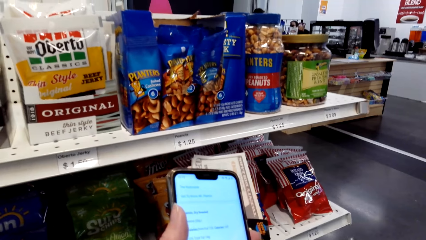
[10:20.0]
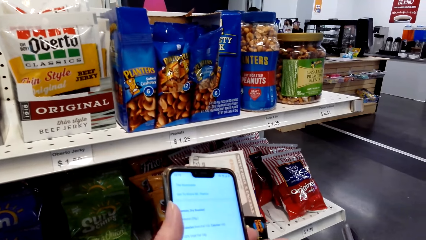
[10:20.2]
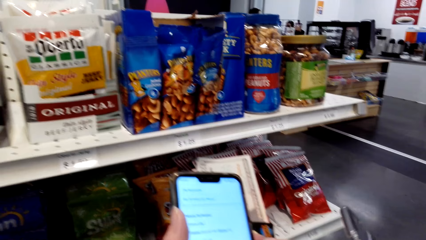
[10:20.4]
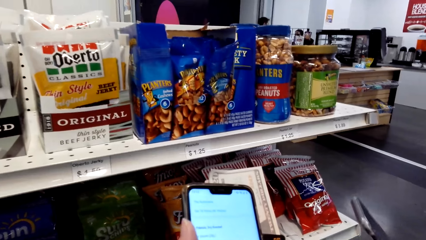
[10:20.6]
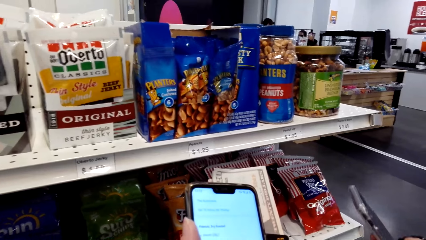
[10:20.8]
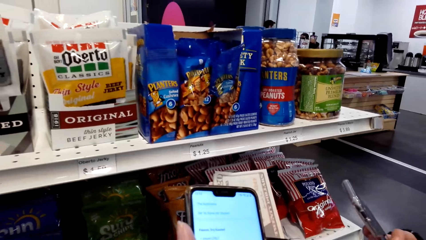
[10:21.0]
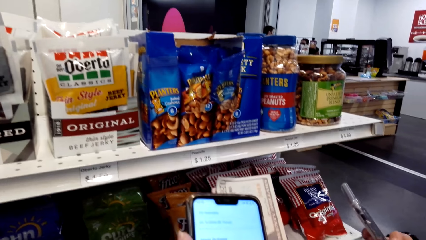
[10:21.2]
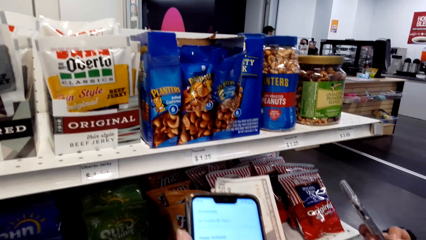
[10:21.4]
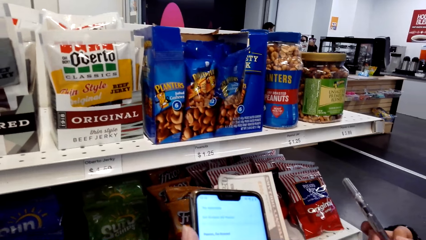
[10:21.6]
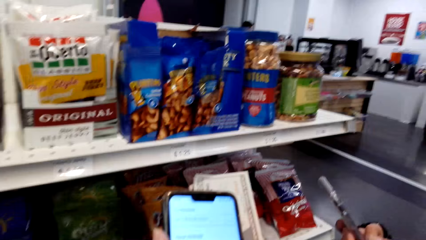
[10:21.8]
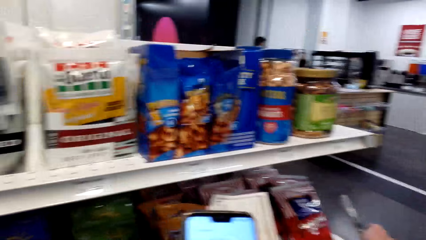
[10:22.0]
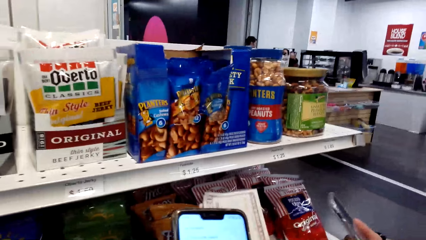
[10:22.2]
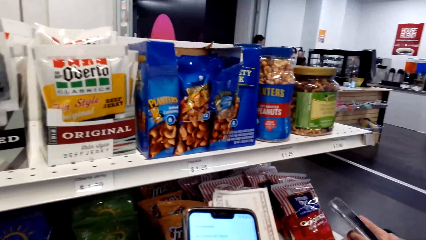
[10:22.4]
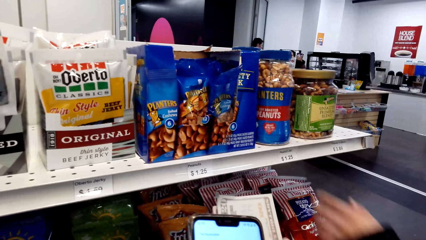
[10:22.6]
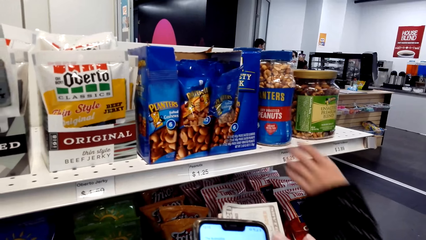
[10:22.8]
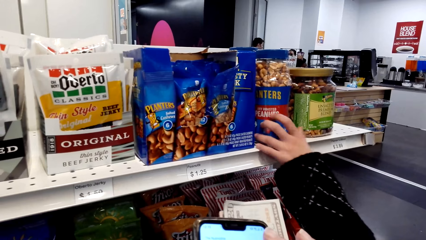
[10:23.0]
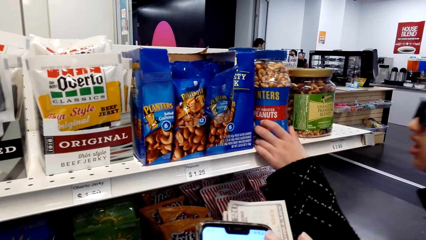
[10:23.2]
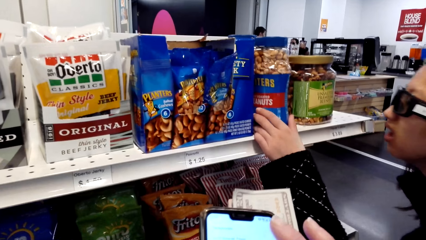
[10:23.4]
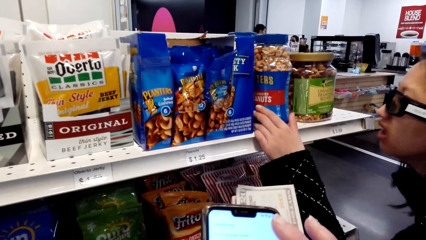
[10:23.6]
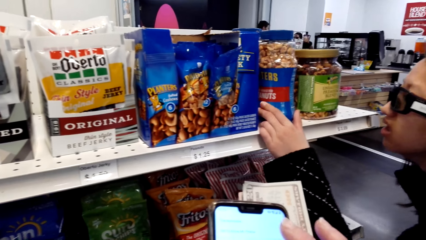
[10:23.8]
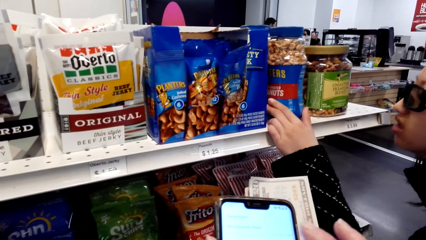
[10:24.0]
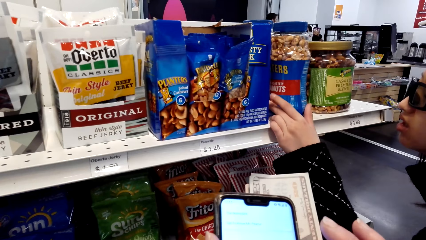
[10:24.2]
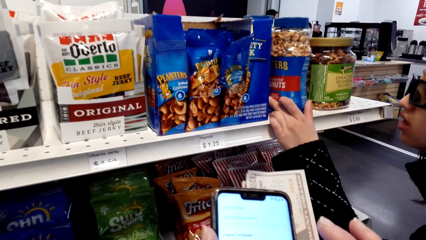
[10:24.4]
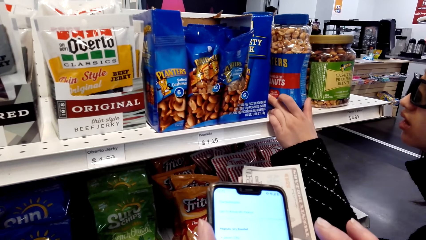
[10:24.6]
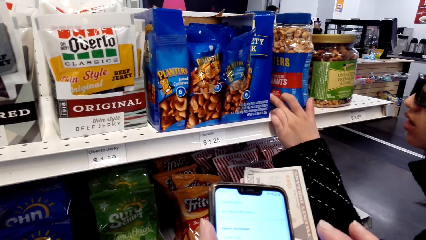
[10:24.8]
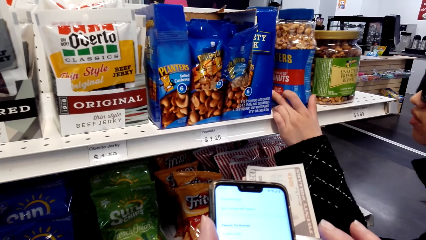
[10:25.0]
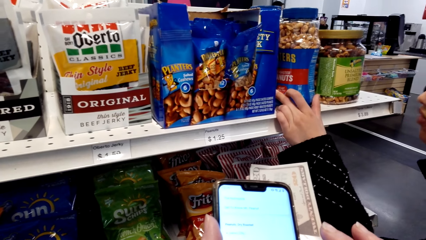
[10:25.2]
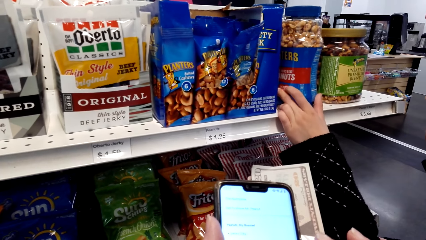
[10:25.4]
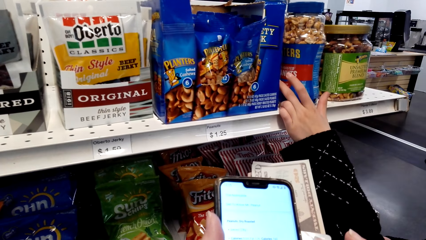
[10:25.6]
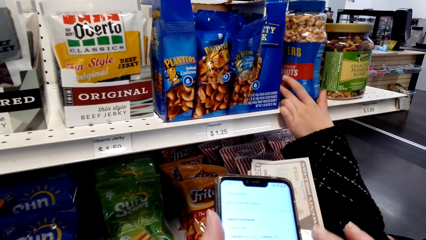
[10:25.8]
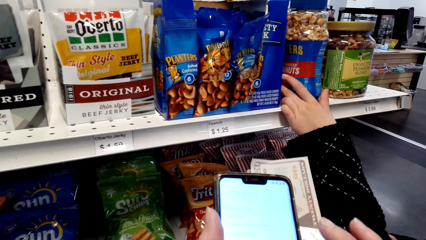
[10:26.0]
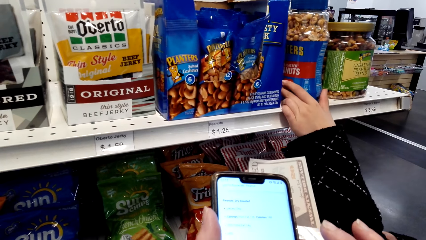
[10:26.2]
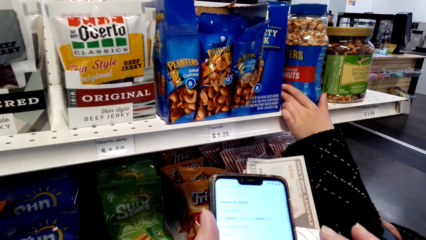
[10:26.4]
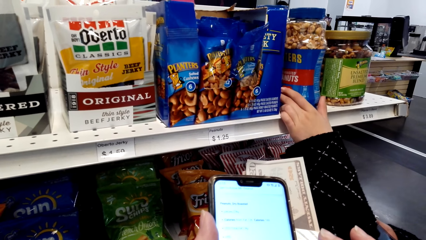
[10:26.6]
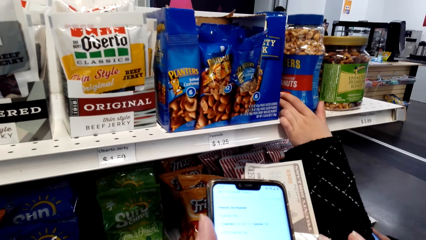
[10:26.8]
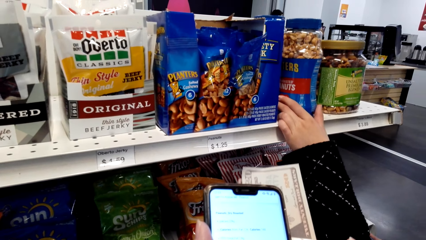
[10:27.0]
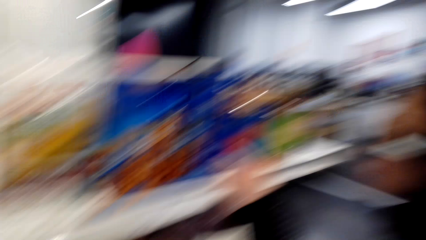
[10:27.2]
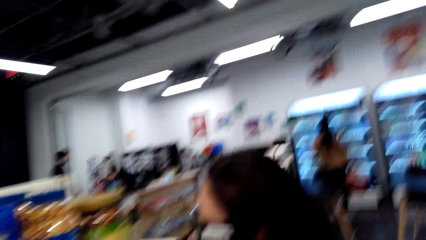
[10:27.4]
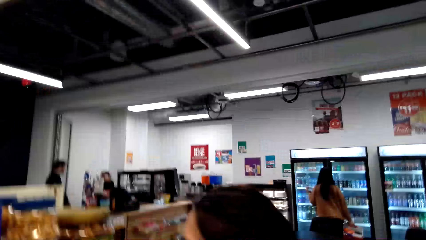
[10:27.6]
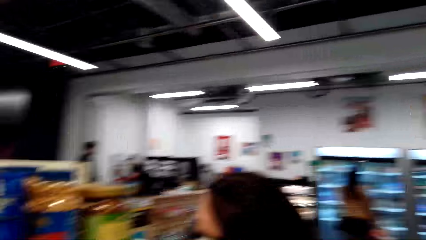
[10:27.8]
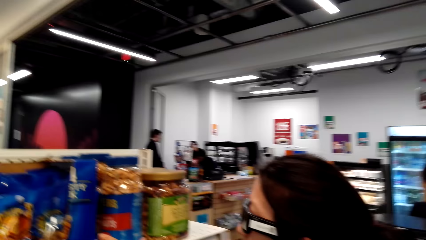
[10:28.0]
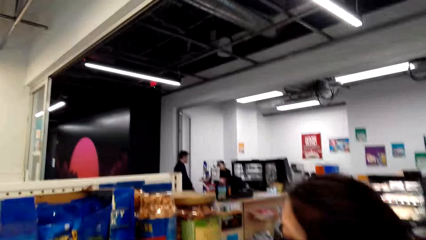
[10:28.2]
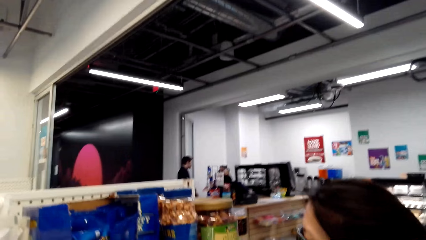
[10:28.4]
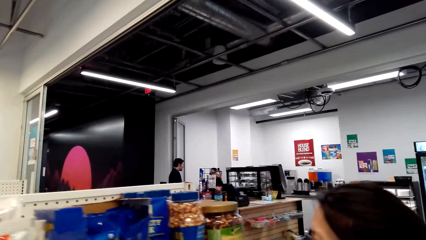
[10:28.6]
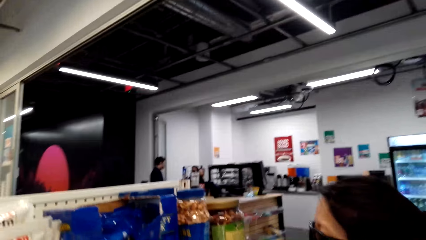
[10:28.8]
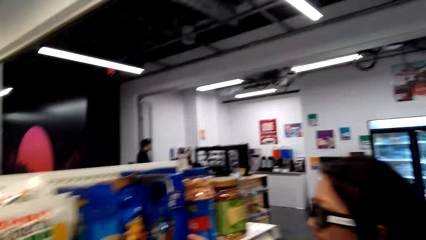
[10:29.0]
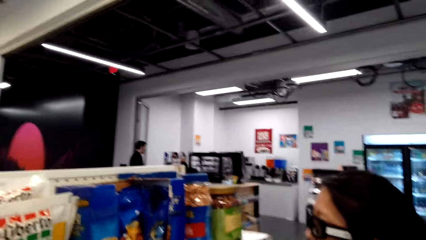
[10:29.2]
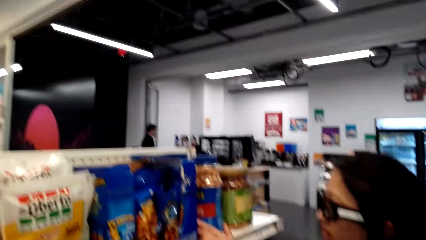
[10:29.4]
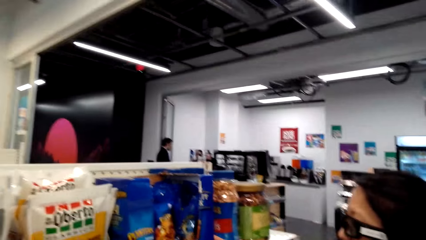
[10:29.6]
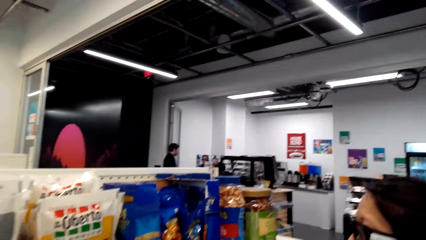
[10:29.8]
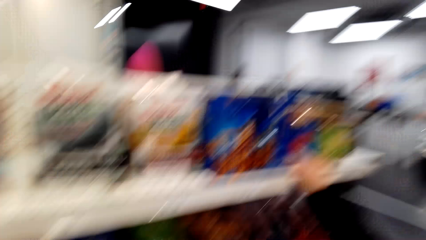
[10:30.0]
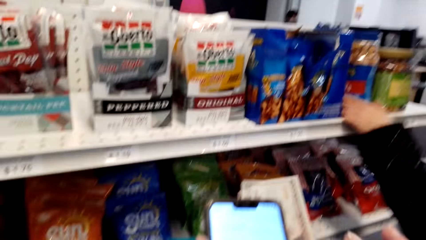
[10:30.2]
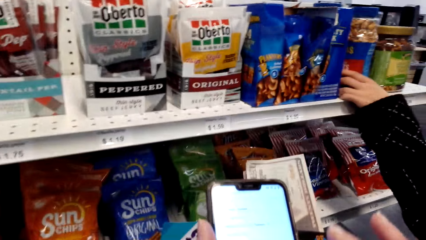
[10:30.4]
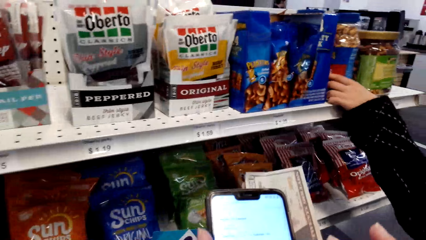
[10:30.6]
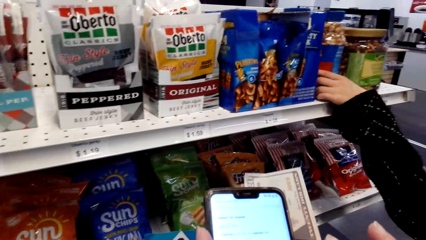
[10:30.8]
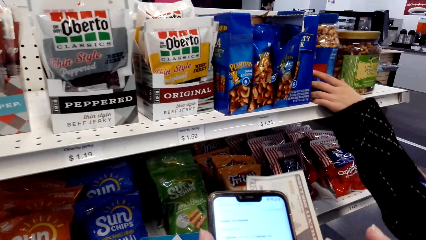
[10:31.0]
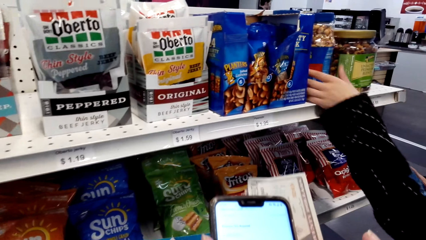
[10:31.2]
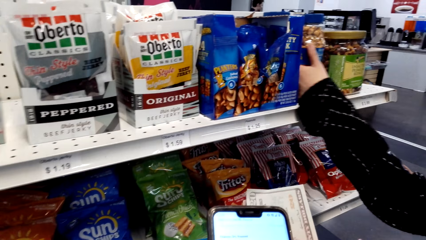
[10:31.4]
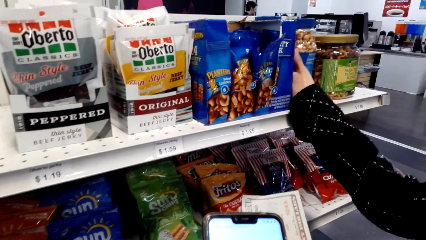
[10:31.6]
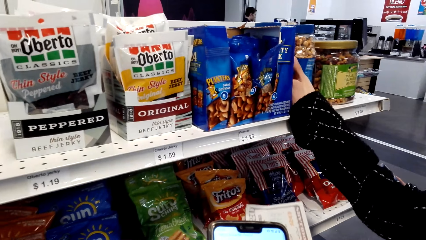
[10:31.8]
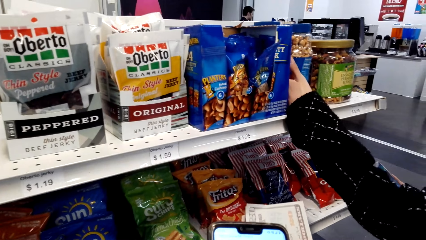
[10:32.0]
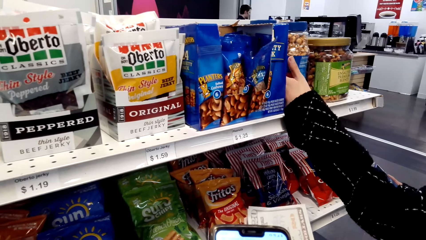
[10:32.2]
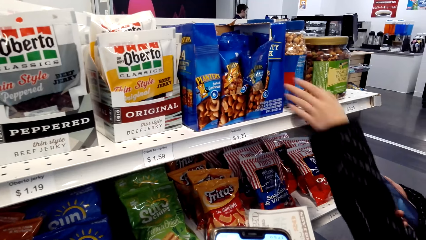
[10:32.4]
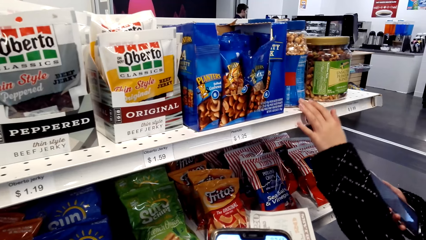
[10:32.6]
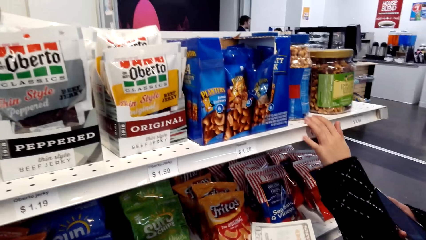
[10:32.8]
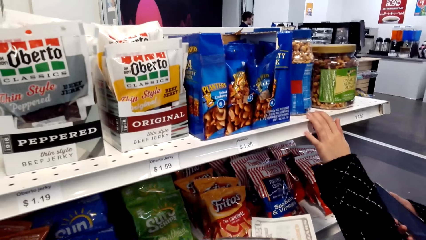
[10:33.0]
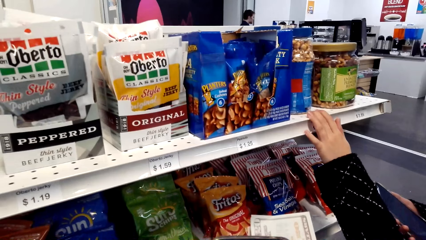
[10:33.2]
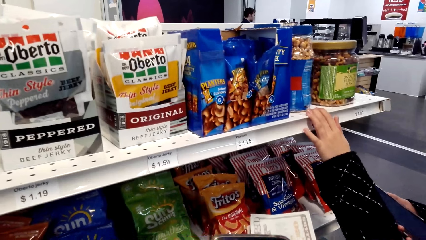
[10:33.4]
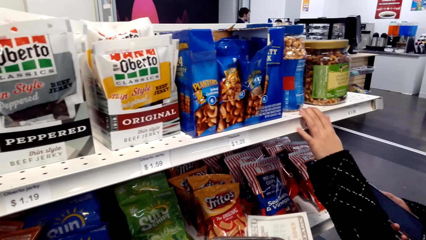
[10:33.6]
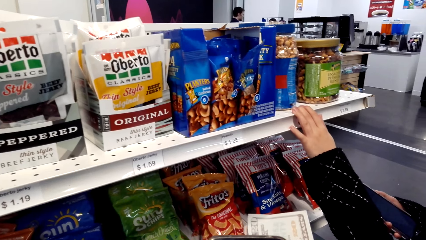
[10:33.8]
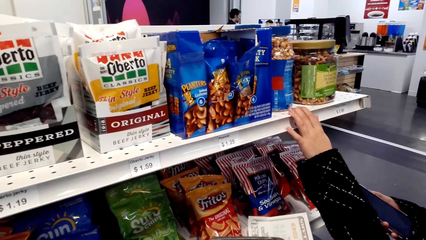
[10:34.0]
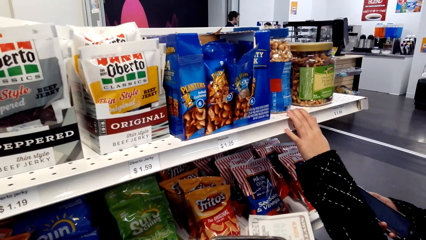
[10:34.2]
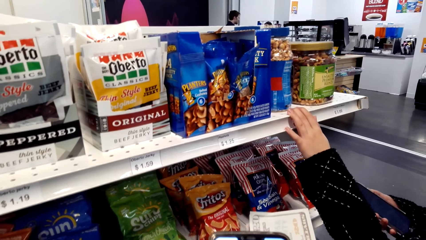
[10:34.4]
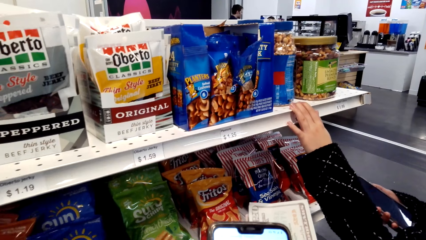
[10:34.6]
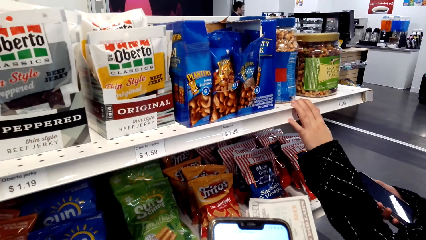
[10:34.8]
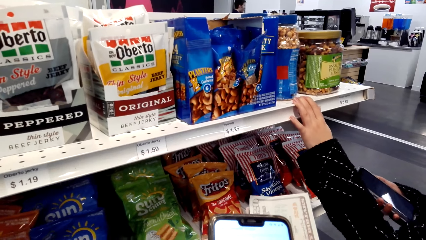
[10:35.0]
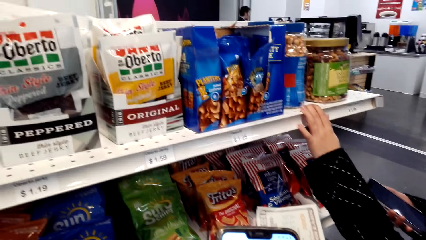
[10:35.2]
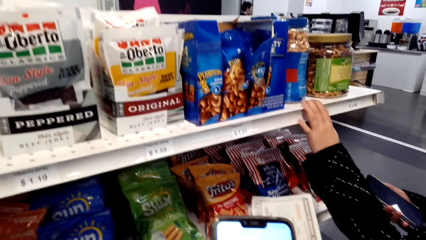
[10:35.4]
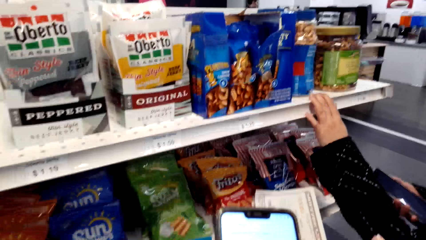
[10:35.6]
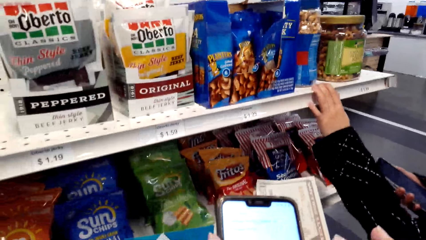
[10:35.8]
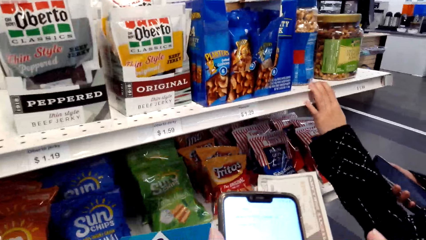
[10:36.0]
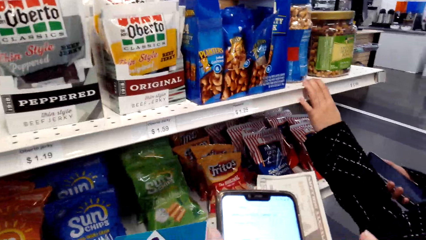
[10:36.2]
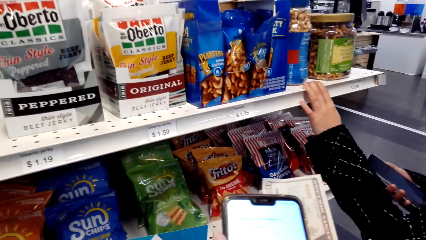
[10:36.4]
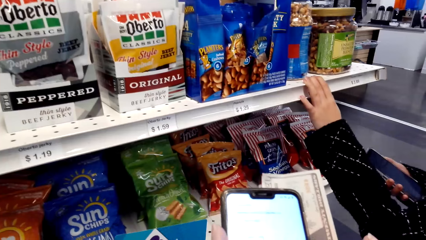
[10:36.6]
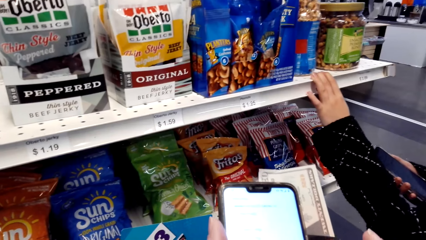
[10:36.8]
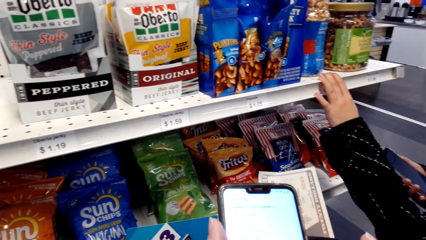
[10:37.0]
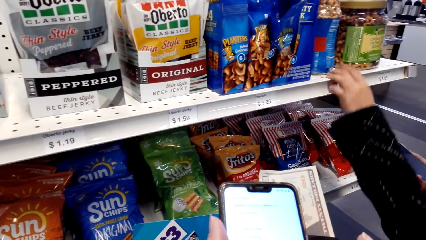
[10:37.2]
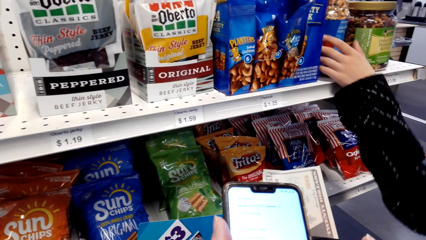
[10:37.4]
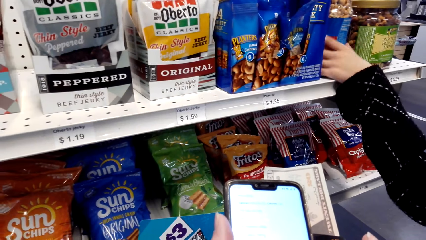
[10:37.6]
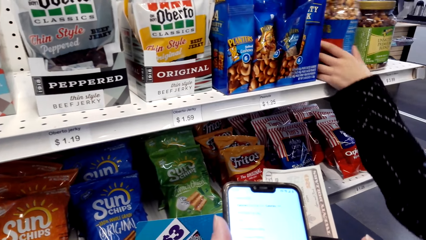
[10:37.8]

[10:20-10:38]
A woman operates a phone. The woman touches a nut tin or container on the shelf. The woman looks at the nut tin. The camera wearer uses the phone. They look around. The woman picks up the container. The woman operates the phone. The camera wearer uses the phone.
